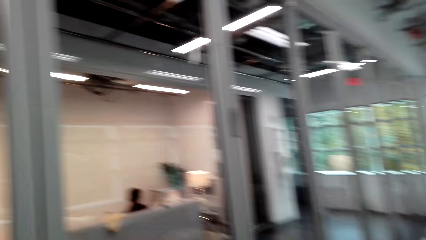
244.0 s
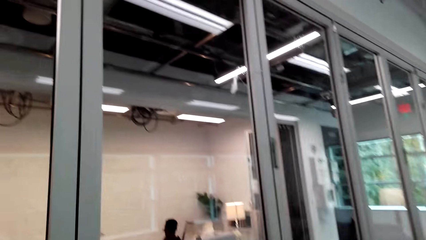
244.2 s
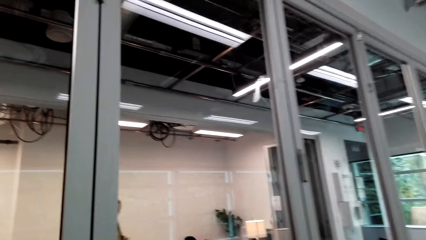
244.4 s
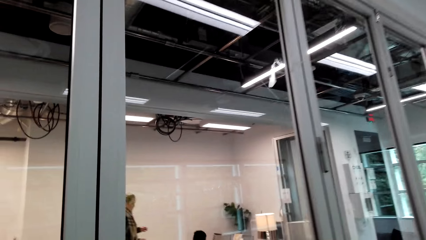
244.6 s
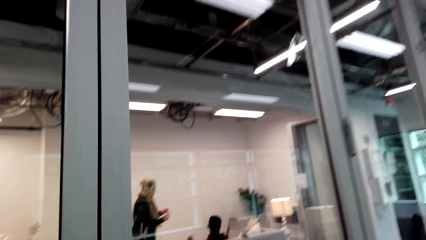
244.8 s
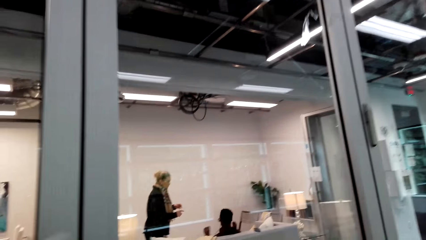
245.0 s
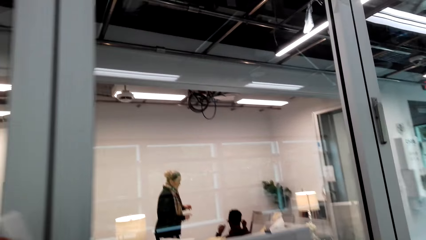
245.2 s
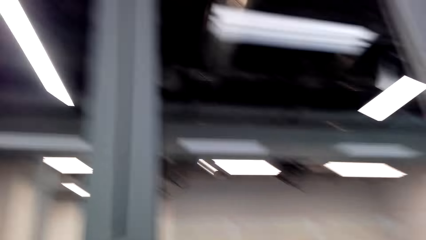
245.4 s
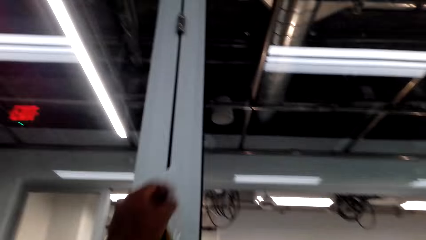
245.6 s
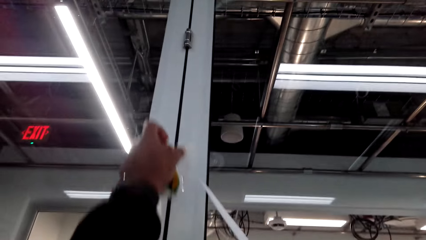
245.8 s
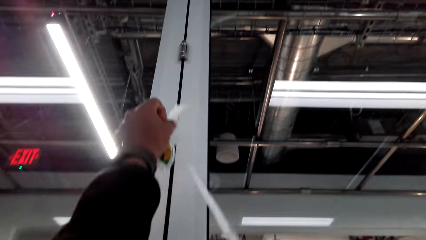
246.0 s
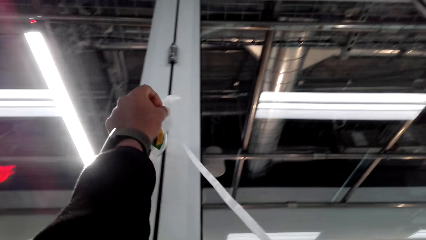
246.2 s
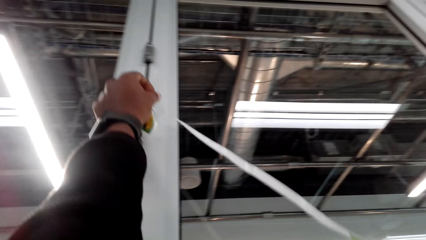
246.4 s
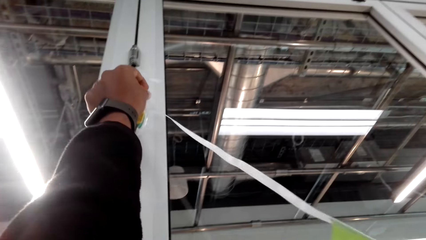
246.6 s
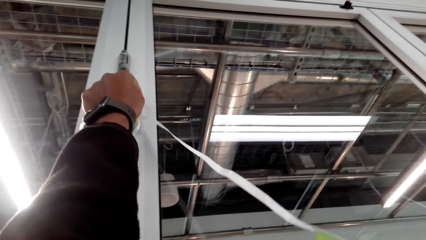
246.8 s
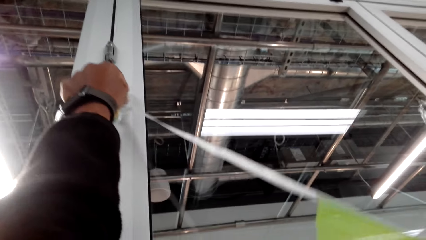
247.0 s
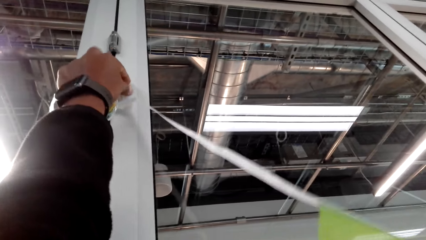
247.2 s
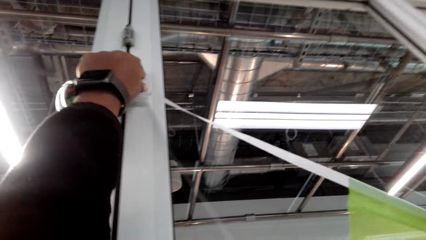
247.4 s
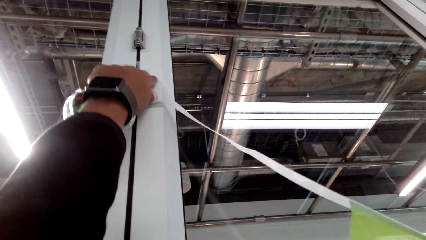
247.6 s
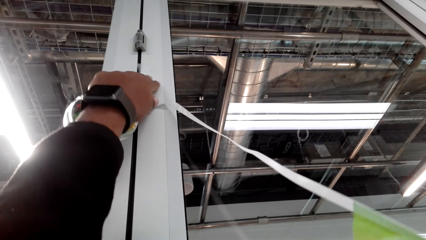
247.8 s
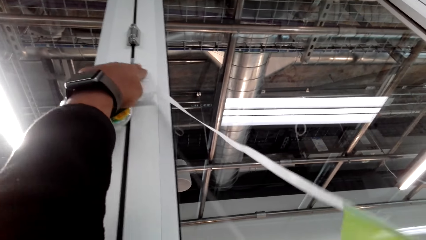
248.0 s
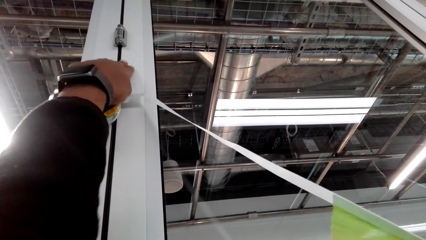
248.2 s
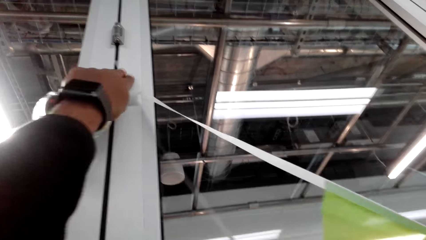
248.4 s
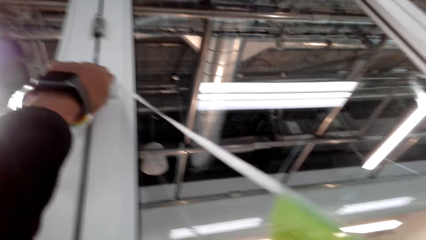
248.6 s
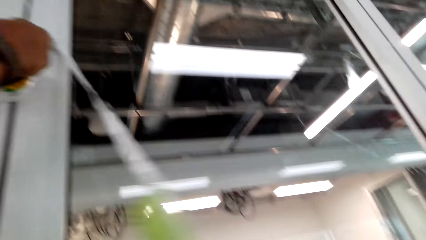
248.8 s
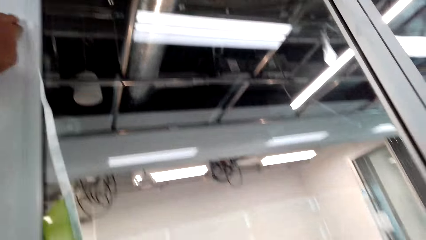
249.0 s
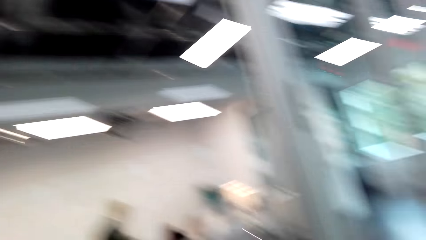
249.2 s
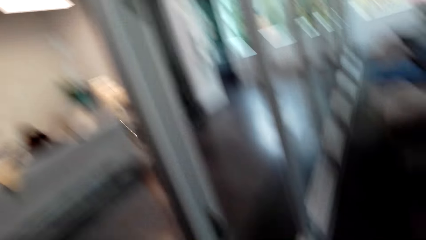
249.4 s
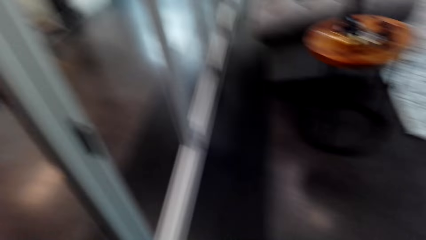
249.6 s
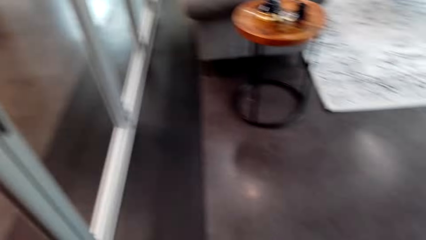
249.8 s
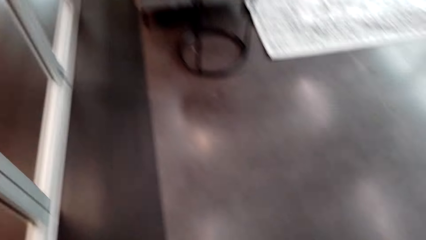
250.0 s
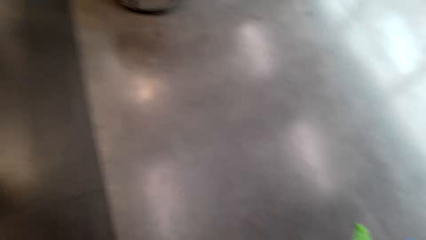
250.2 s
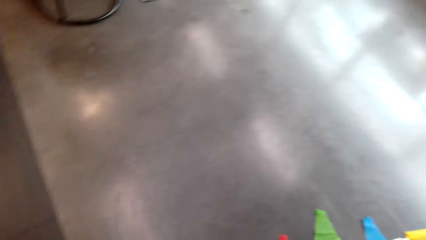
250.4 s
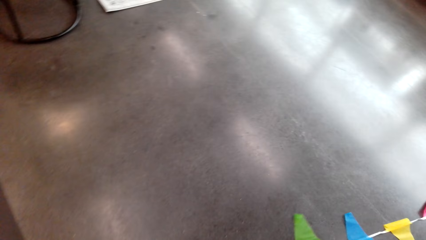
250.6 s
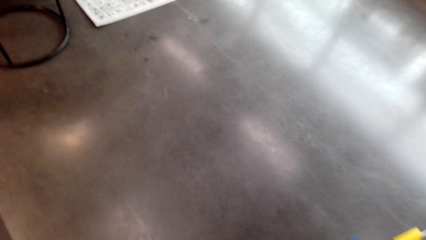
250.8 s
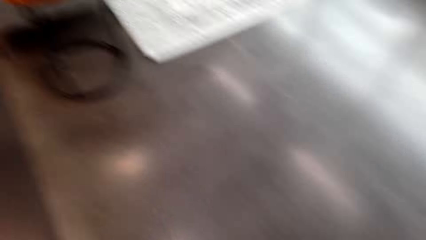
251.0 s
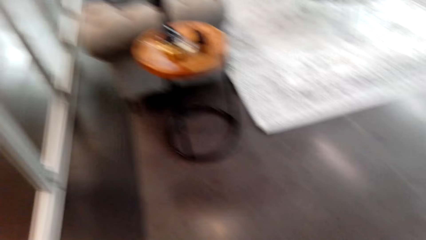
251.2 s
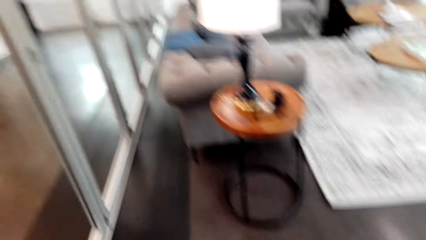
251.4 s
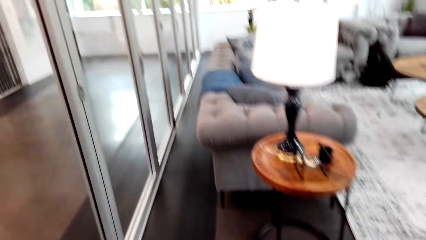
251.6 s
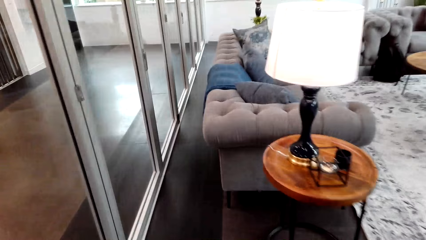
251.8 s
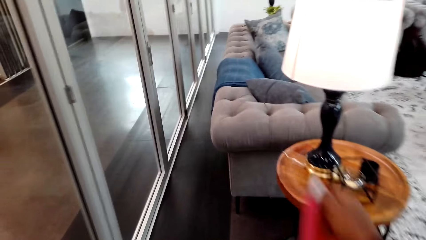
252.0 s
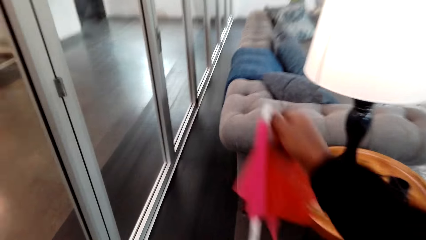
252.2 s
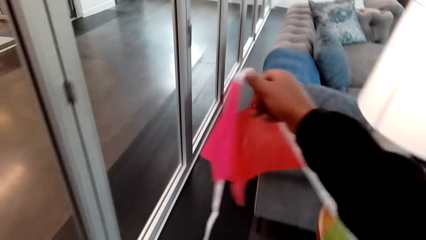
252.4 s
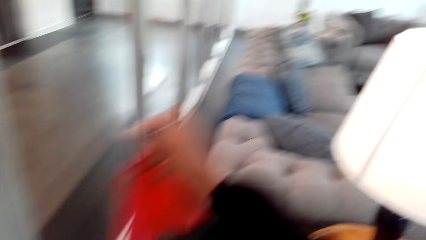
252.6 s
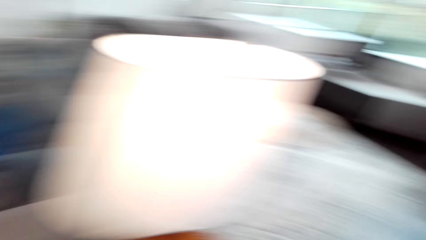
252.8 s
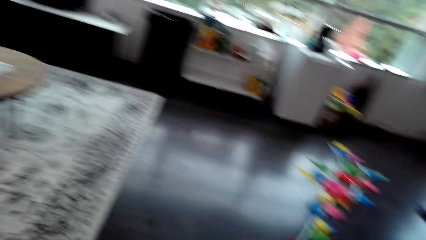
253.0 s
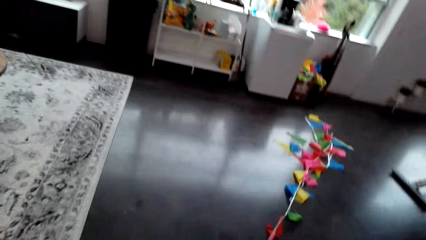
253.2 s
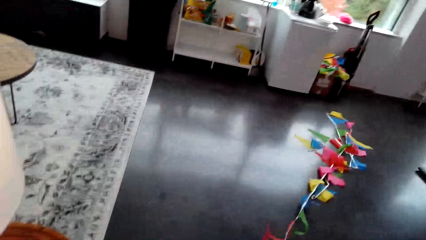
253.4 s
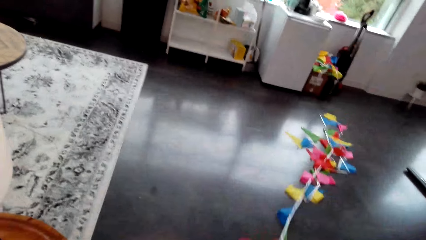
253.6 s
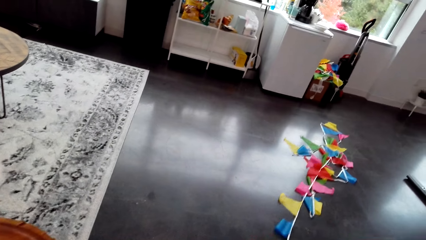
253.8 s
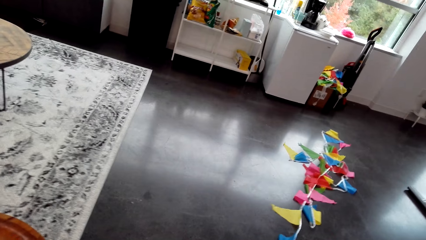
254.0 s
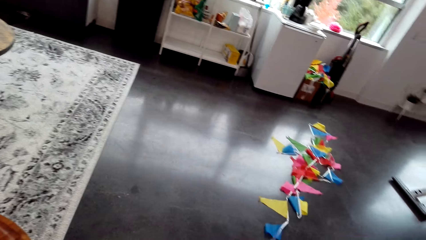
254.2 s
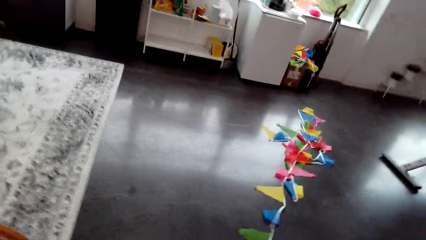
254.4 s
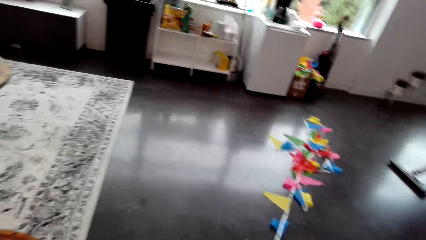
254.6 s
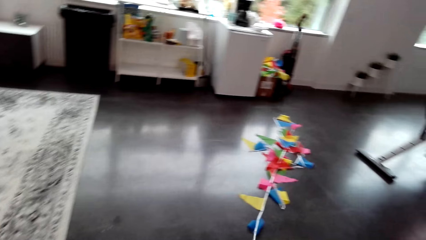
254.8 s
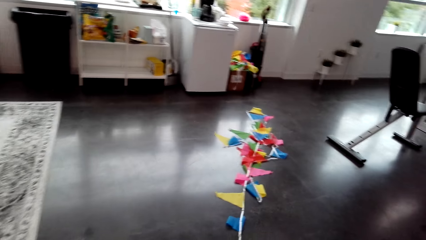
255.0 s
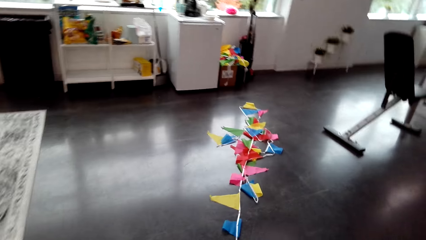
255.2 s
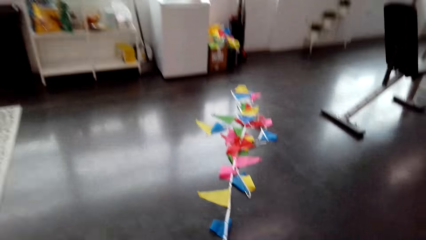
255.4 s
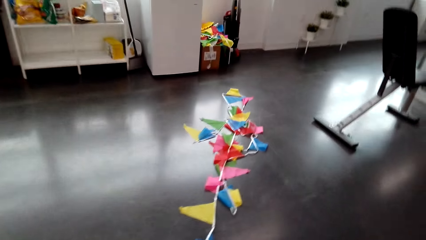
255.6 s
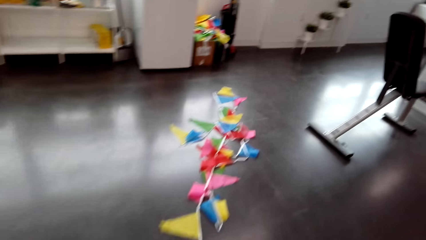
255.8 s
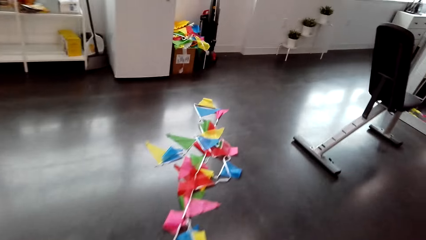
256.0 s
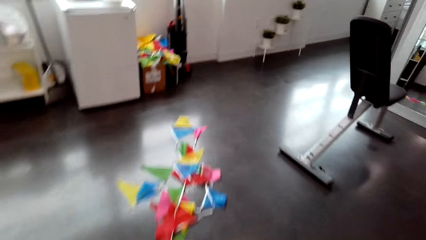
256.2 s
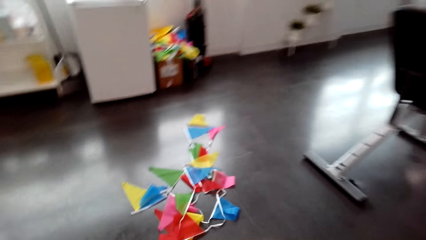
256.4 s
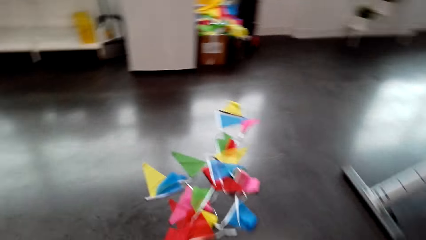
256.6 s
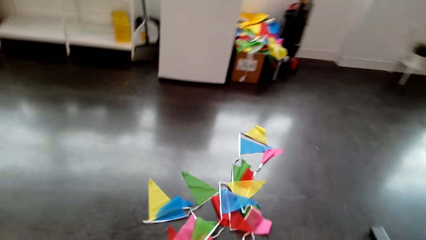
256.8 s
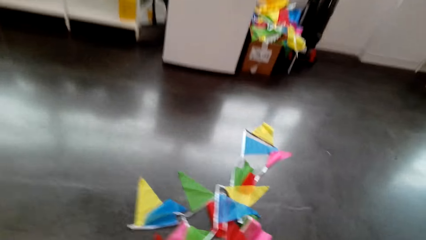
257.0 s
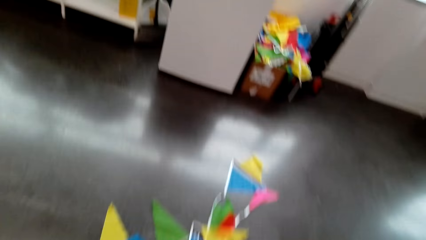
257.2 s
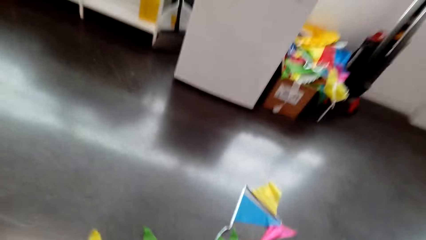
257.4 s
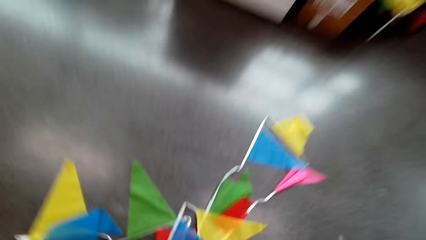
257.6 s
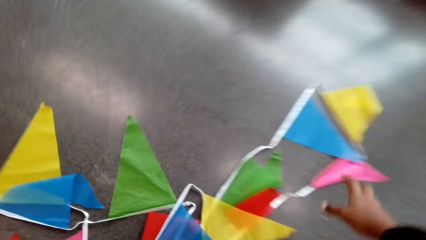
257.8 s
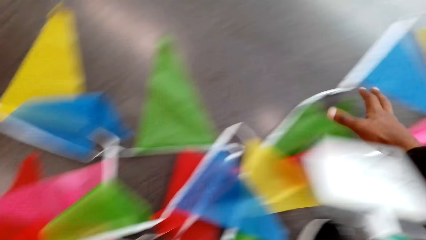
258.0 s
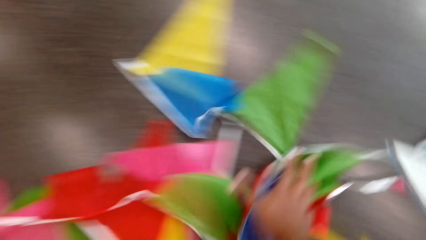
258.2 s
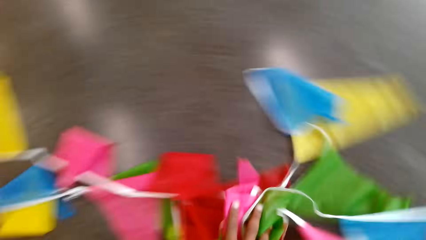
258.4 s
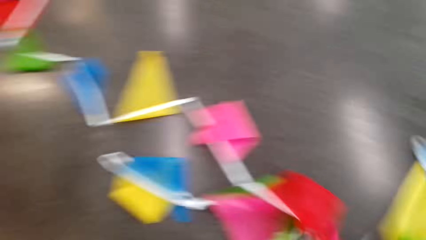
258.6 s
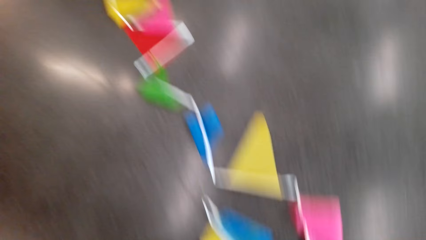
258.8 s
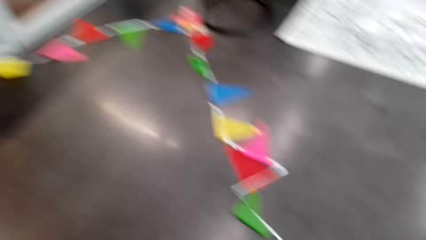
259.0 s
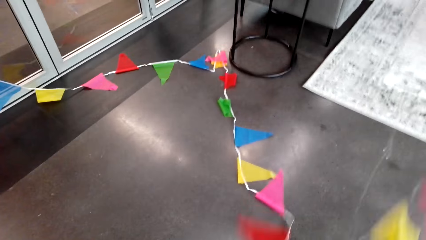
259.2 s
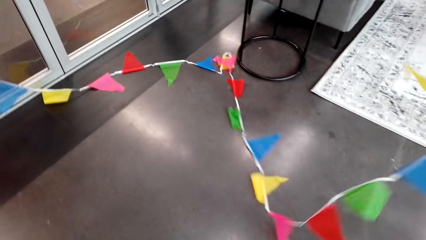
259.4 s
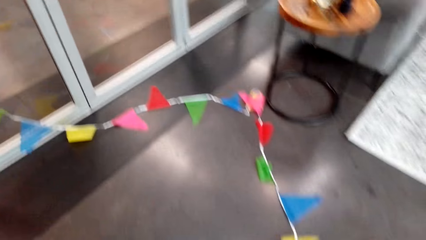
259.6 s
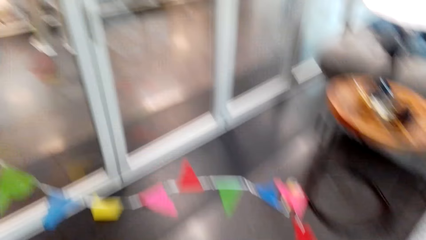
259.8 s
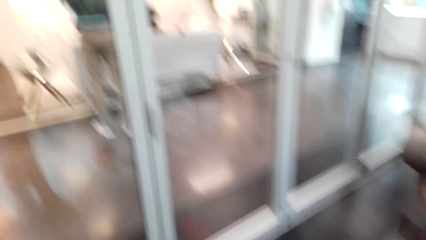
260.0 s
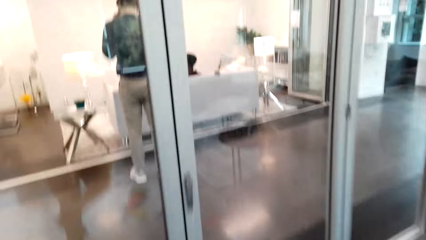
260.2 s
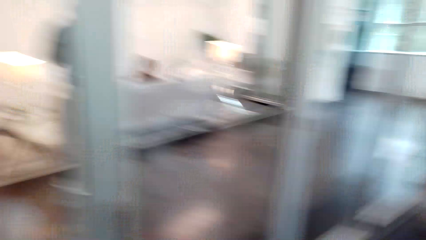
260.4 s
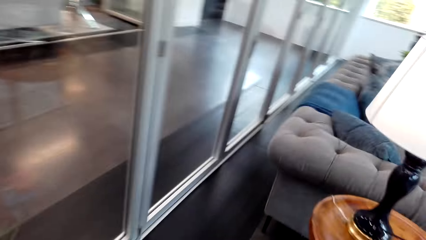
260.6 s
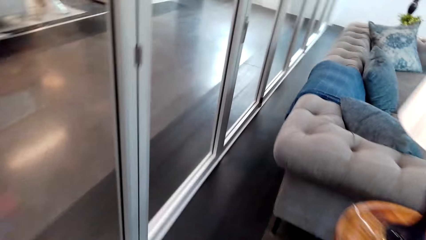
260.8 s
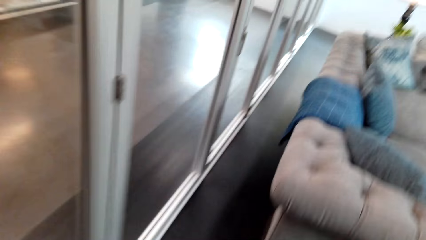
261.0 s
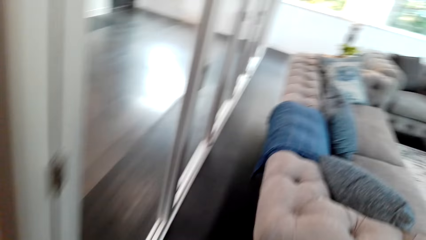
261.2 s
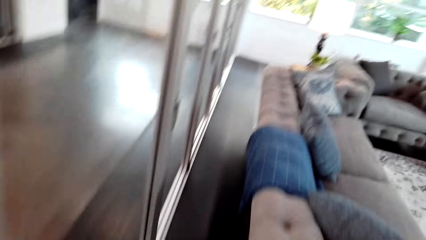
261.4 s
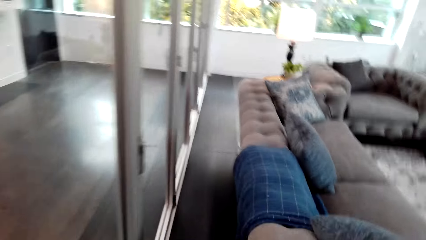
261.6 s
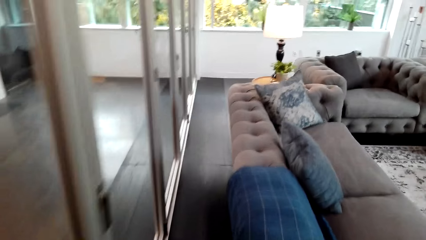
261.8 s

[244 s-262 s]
The camera wearer puts the decoration on the glass wall. They walk around the apartment and pull something. They stare at the decoration. They walk around the apartment. They pick up the decoration. They walk around the apartment.
